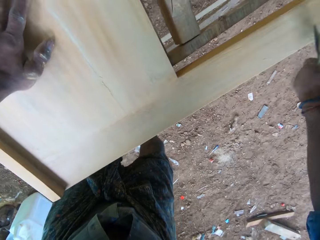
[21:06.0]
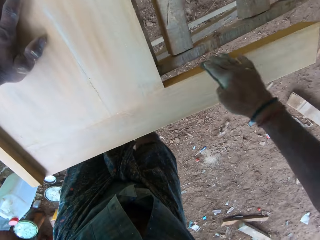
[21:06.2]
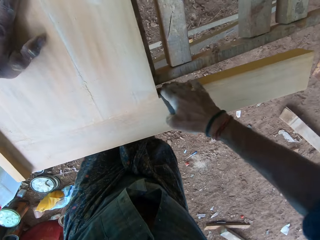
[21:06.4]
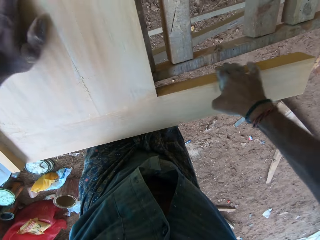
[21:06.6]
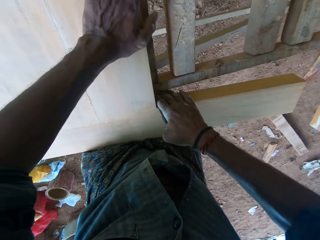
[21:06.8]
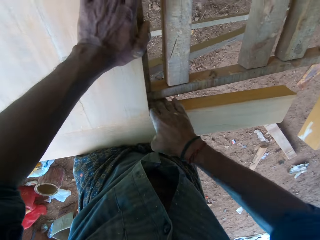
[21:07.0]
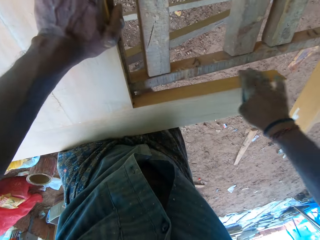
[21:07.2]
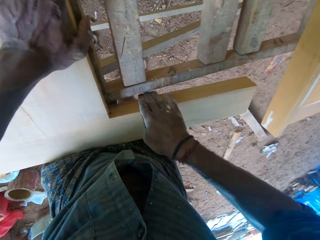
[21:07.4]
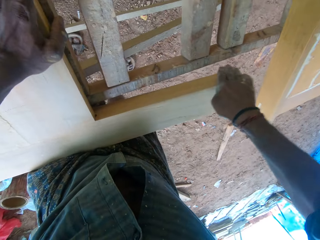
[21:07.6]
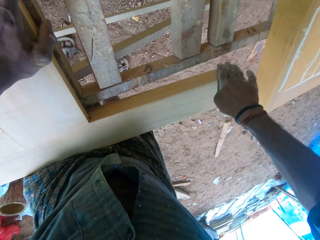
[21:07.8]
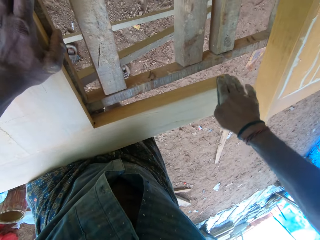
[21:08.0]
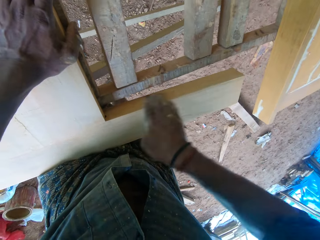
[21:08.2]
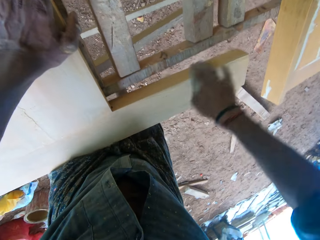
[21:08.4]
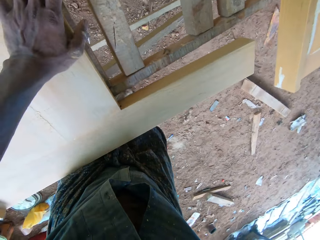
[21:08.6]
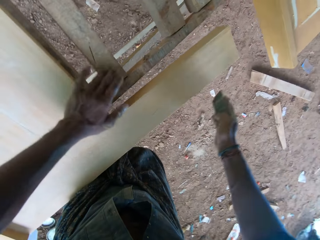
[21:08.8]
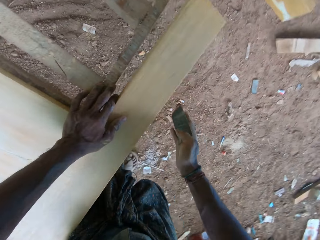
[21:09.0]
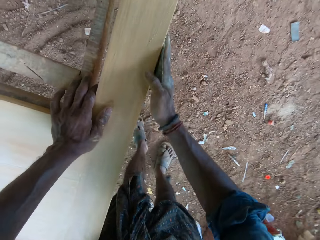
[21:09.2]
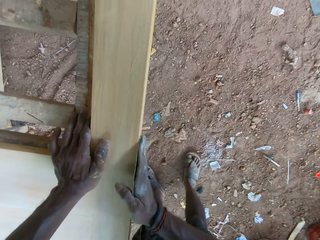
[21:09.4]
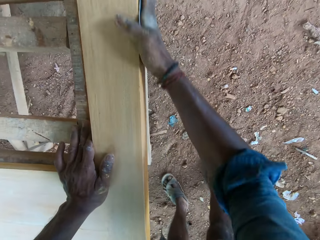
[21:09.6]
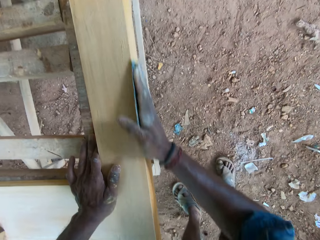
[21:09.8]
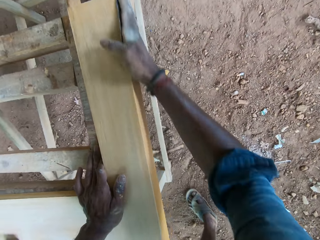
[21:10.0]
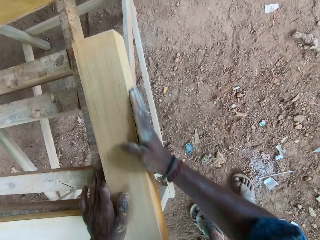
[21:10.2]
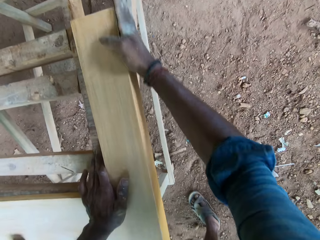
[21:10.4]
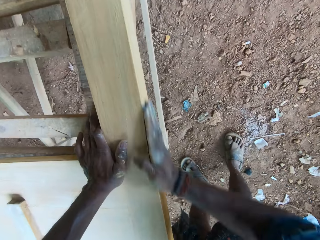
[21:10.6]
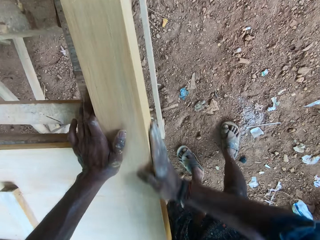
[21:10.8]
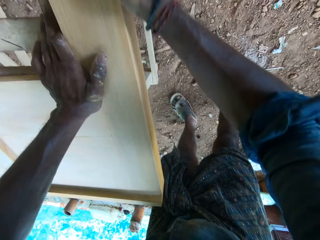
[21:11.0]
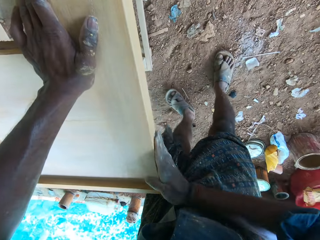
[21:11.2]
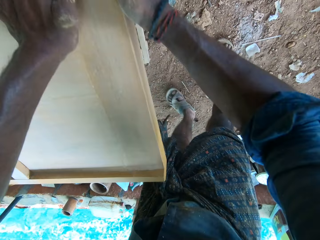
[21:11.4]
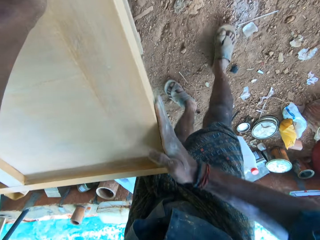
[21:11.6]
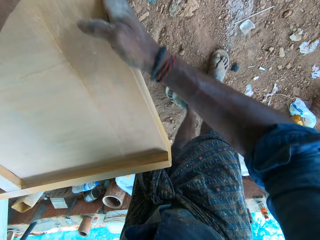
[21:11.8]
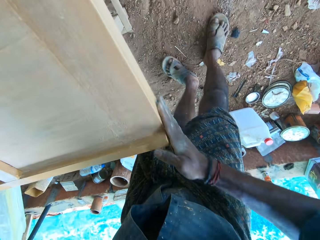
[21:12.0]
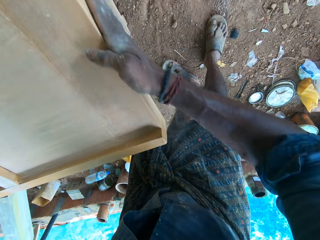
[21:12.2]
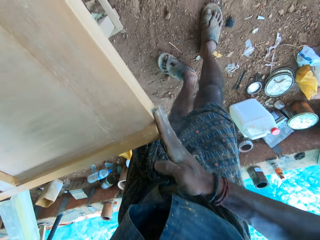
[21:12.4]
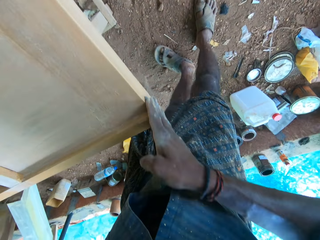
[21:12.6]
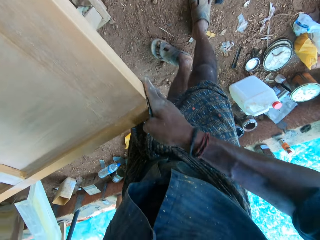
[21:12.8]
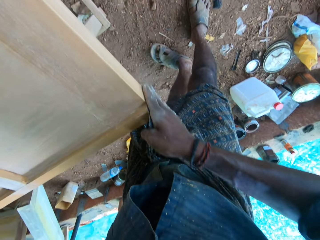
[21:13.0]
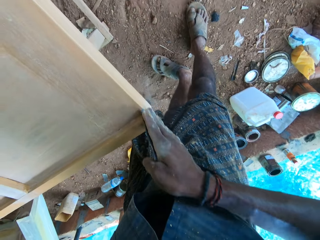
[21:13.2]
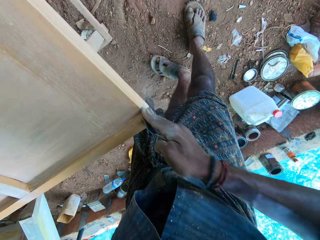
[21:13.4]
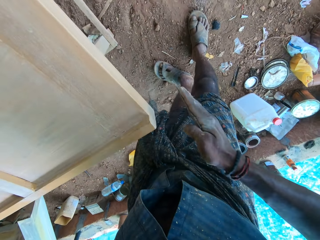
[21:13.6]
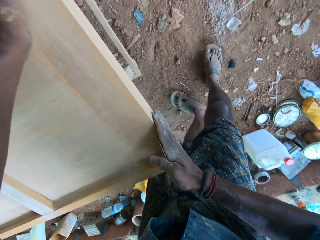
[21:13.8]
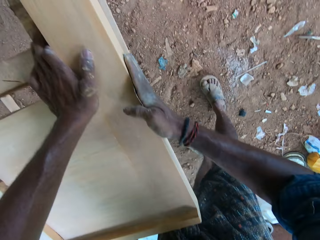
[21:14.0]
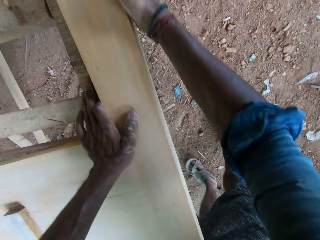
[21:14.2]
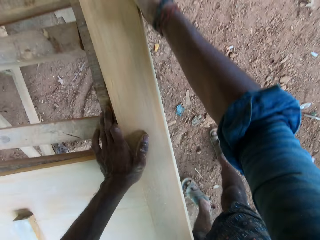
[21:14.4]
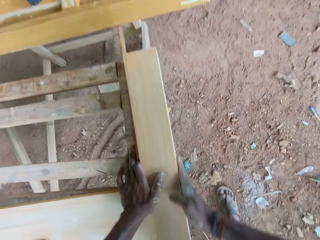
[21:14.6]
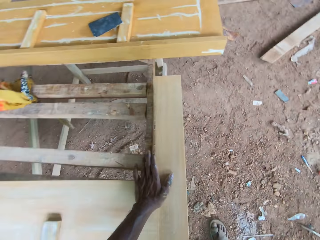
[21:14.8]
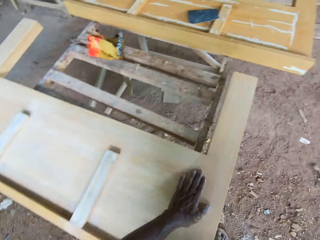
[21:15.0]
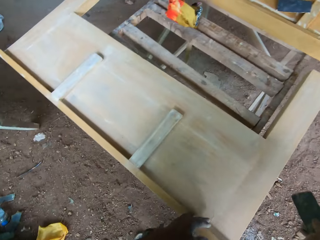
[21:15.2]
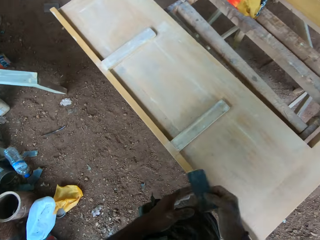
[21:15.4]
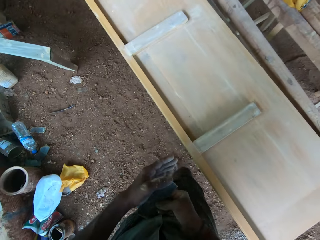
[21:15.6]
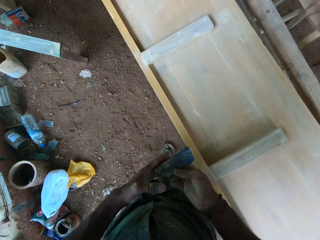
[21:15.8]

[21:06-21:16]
The camera wearer shifts his left hand over the wooden bed frame. He shifts his left hand over the wooden bed frame again.

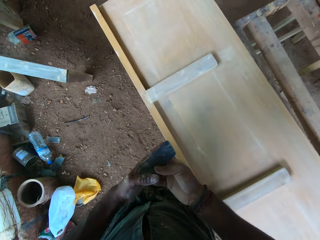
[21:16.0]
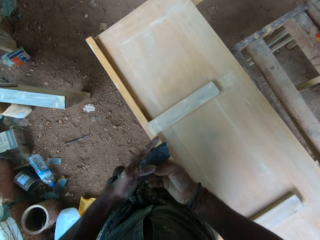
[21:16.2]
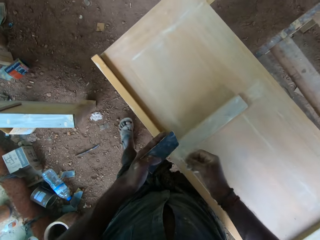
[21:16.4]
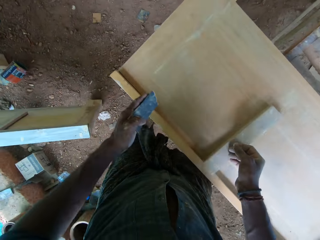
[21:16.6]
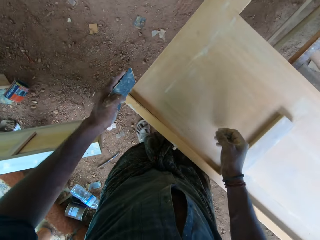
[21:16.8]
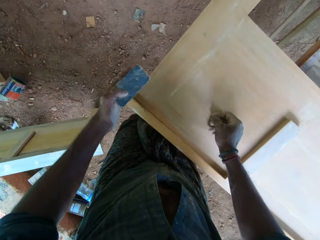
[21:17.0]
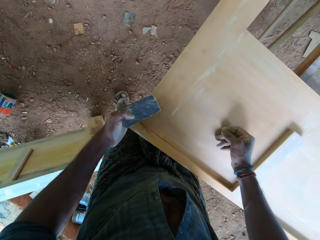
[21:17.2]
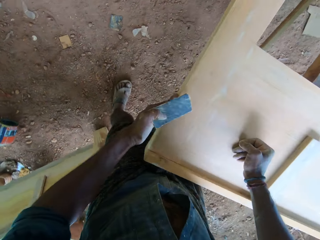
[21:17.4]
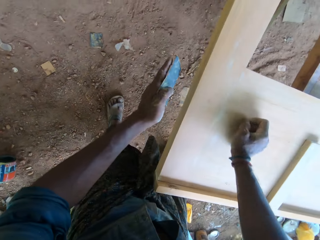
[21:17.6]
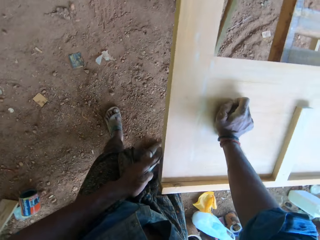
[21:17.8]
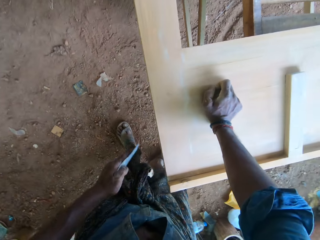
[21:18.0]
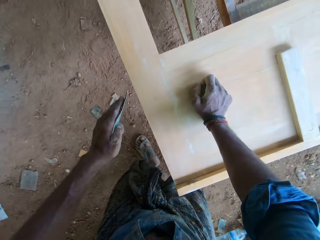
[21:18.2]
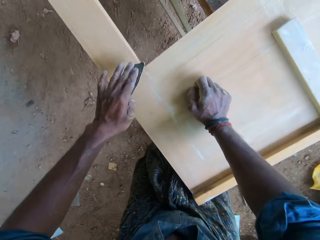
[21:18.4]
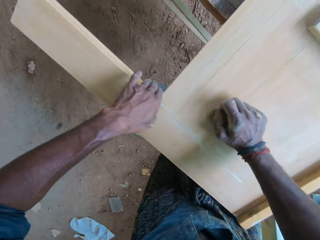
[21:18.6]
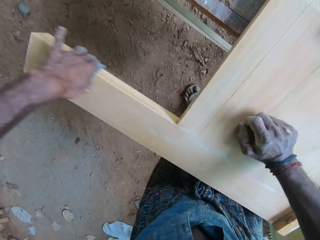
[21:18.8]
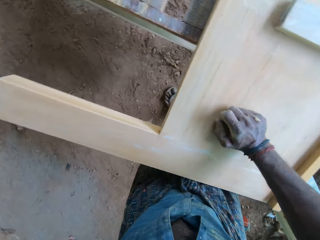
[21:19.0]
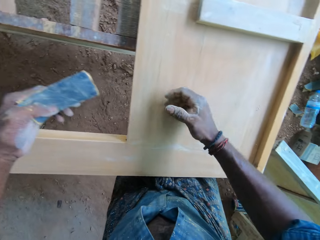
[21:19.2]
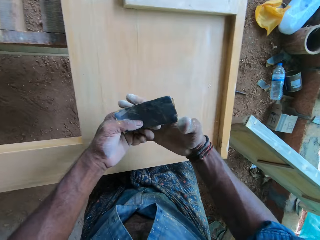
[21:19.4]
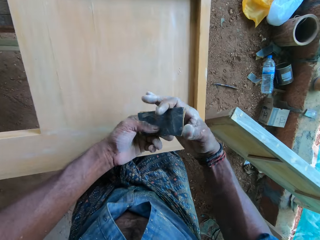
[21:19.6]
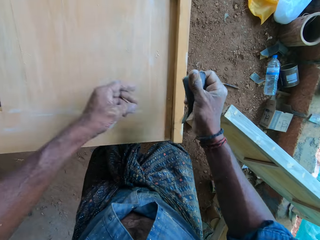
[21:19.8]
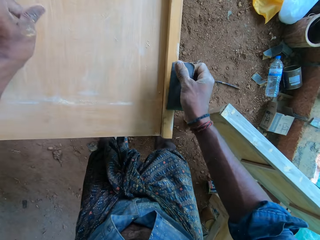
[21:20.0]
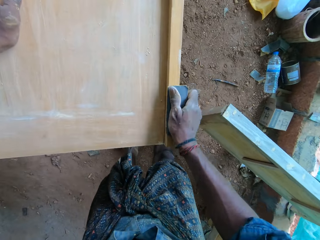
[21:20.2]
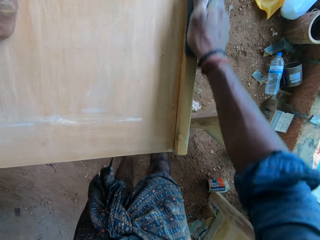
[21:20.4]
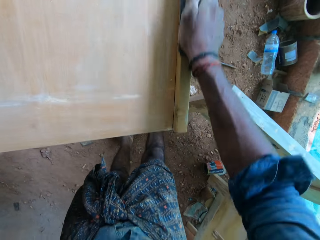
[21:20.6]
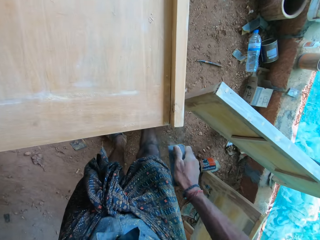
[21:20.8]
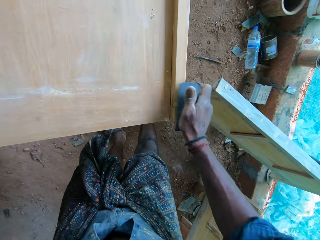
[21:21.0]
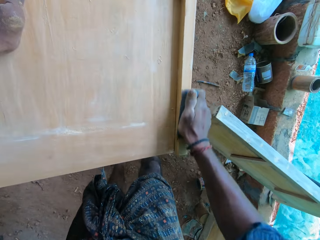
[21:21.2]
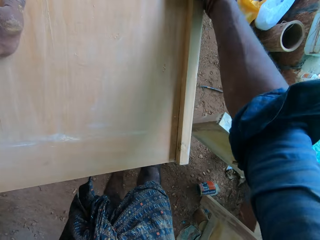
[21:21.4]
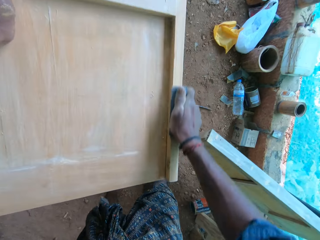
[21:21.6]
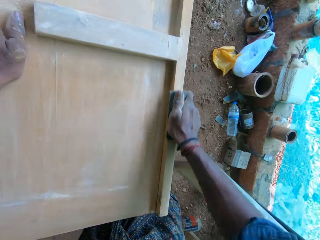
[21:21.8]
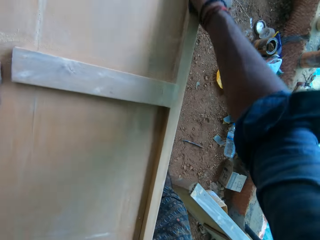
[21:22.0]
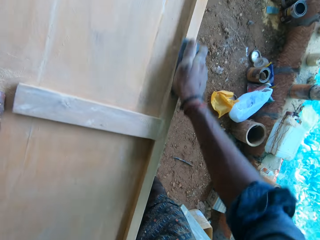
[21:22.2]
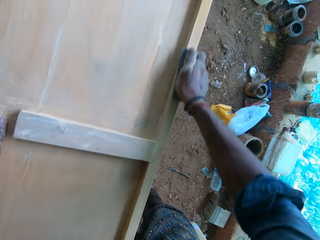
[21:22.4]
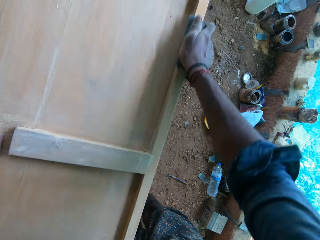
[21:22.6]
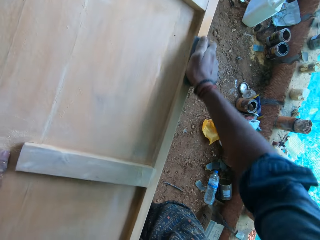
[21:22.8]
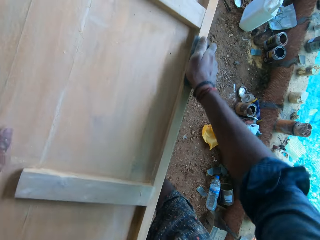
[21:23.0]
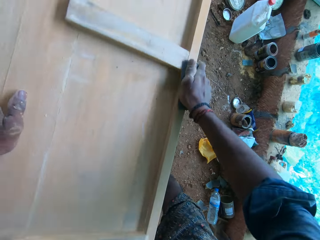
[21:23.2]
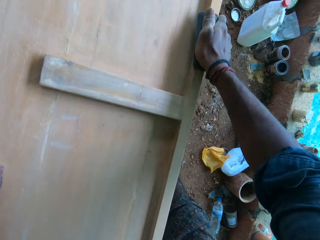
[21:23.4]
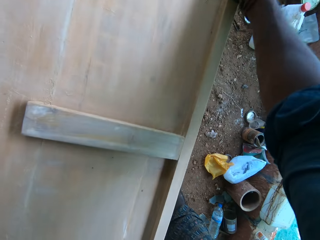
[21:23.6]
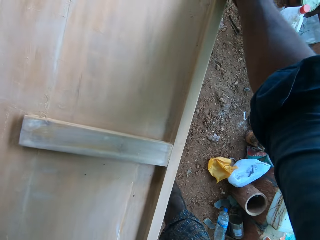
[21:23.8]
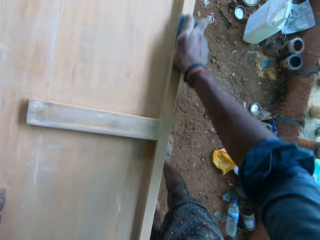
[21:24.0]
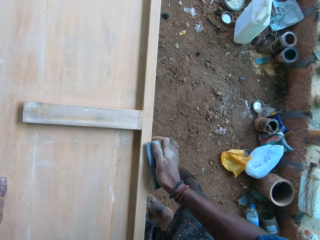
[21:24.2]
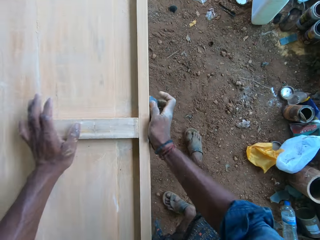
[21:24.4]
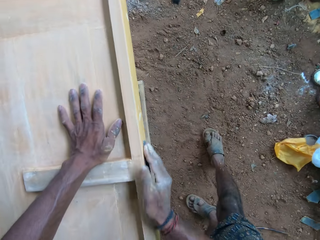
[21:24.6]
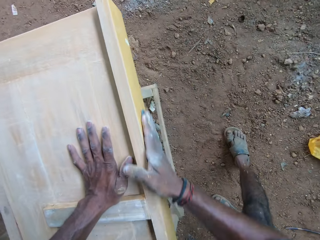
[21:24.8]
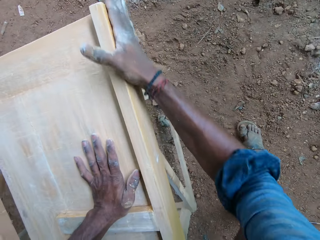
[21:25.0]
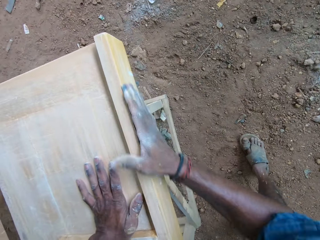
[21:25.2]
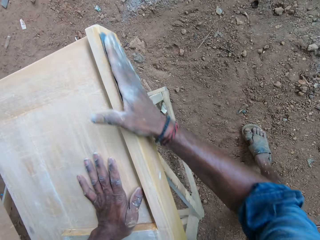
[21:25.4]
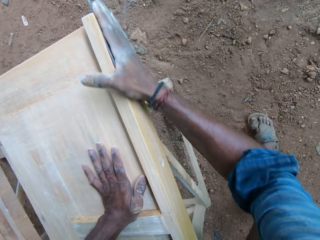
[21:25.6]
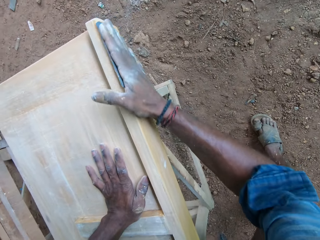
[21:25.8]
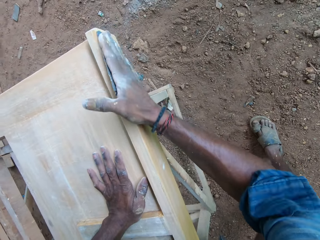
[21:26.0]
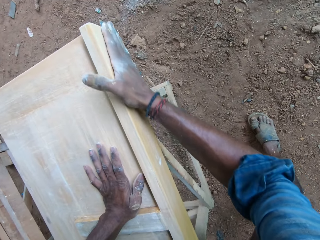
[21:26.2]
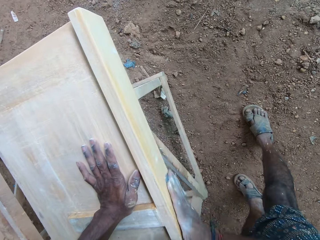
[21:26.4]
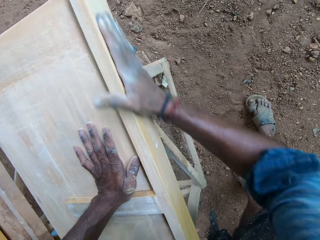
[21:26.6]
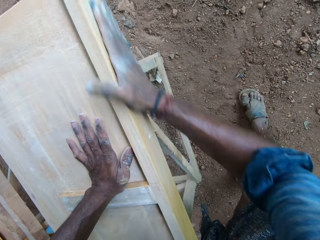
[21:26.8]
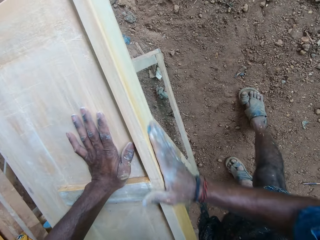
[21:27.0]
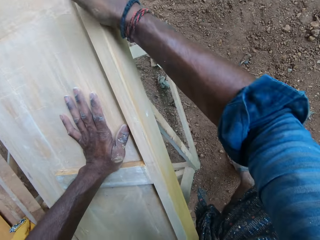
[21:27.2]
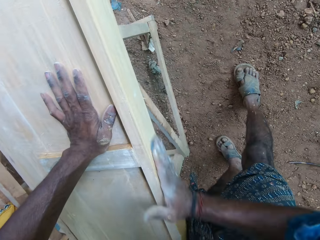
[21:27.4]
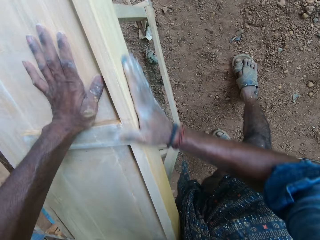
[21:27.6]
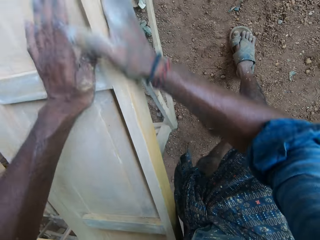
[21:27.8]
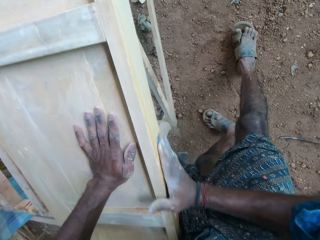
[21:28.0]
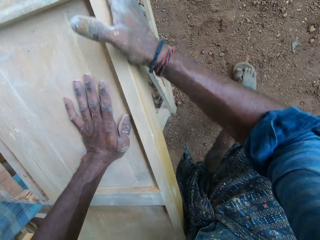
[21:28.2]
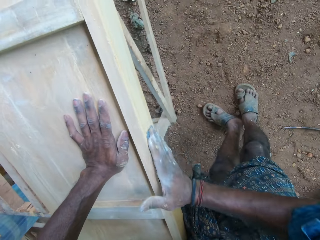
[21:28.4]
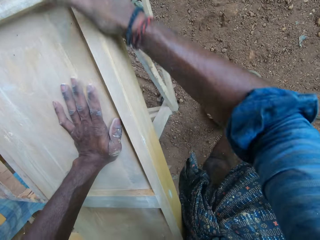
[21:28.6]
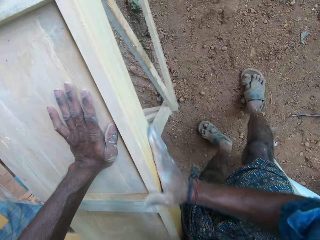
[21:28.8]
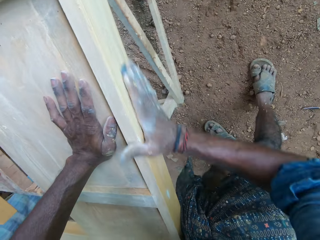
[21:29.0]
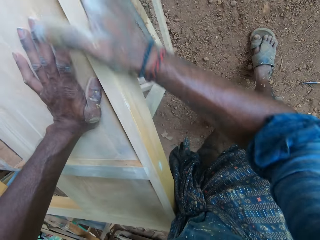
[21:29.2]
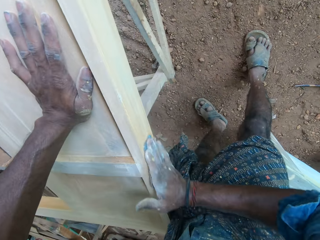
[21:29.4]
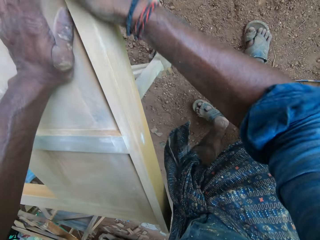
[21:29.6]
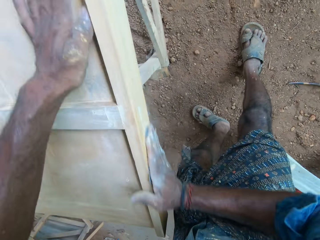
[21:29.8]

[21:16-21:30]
The camera wearer passes the sandpaper from his right hand to his left hand. He puts his right hand on the wooden bed frame. He sands the wooden bed frame with the sandpaper in his left hand. He takes the sandpaper from his left hand with his right hand. He sands the wooden bed frame with the sandpaper in his right hand and puts his left hand on the wooden bed frame. He shifts his left hand over the wooden bed frame repeatedly. He scrubs the wood with the sandpaper. He shifts his left hand over the wooden bed frame.
